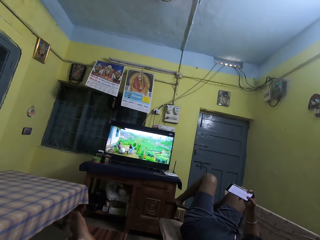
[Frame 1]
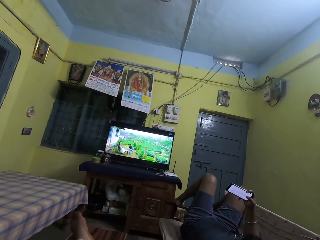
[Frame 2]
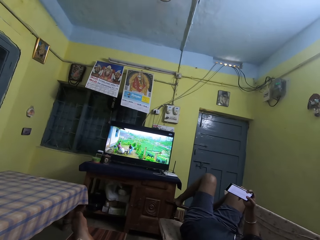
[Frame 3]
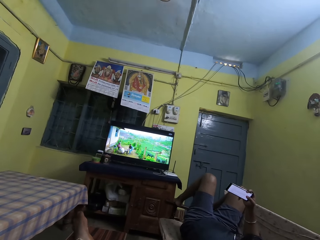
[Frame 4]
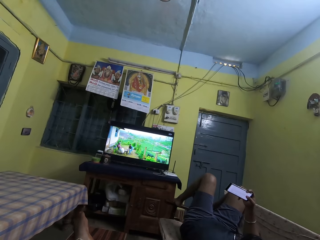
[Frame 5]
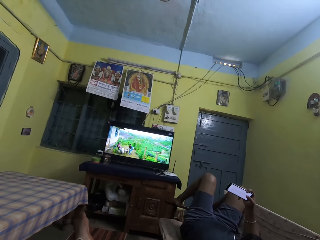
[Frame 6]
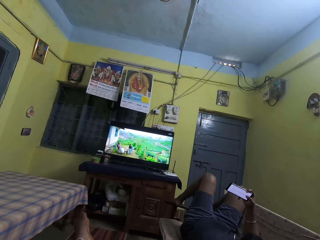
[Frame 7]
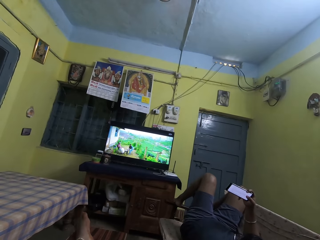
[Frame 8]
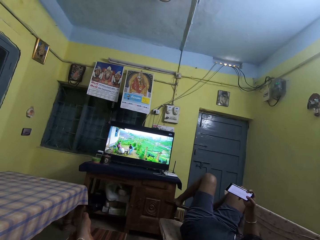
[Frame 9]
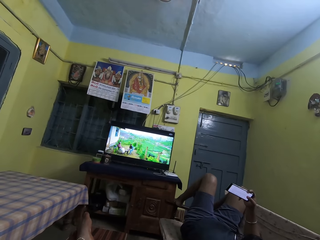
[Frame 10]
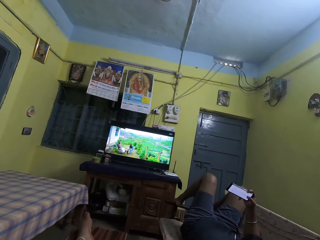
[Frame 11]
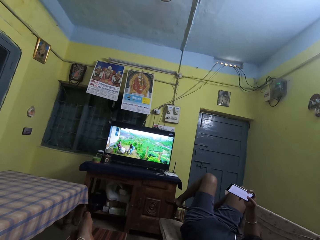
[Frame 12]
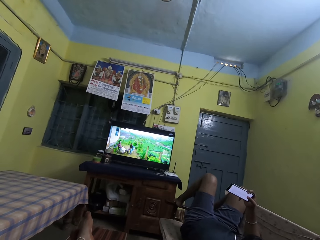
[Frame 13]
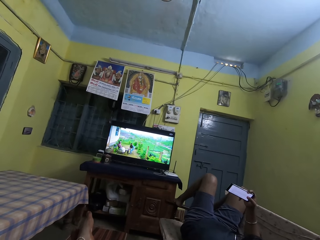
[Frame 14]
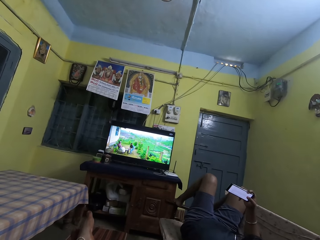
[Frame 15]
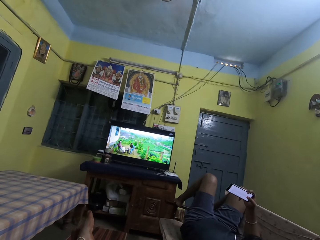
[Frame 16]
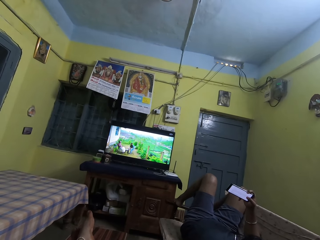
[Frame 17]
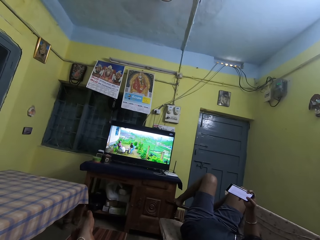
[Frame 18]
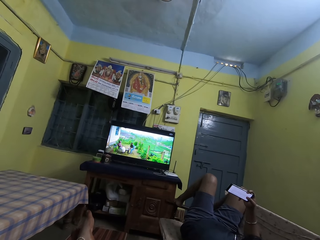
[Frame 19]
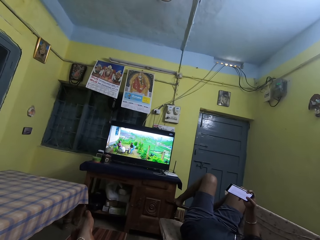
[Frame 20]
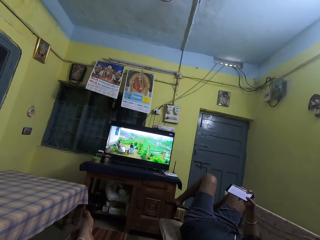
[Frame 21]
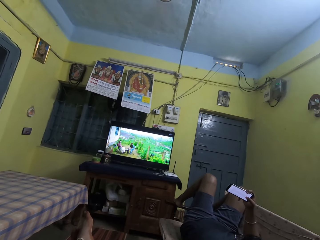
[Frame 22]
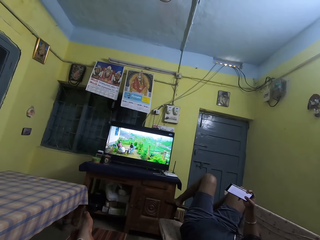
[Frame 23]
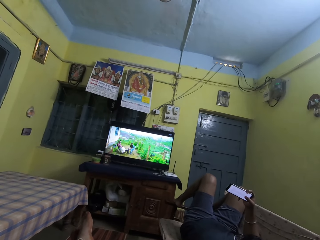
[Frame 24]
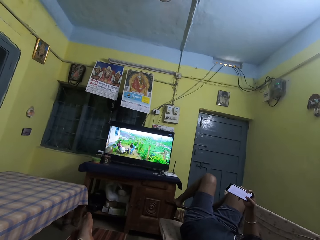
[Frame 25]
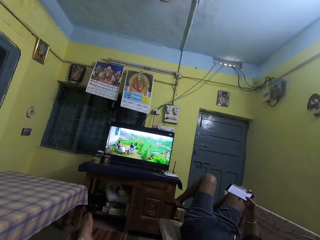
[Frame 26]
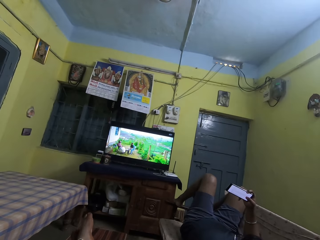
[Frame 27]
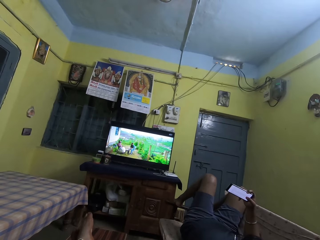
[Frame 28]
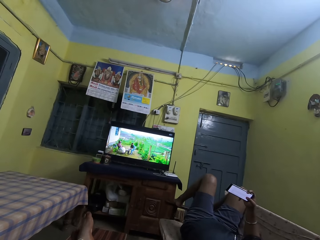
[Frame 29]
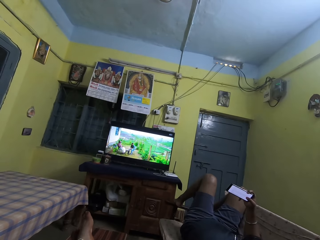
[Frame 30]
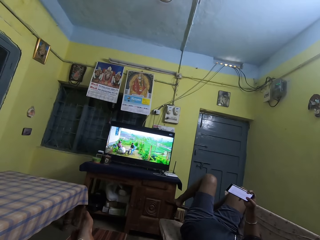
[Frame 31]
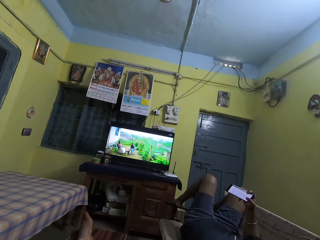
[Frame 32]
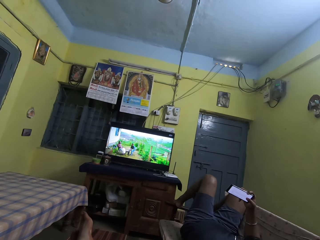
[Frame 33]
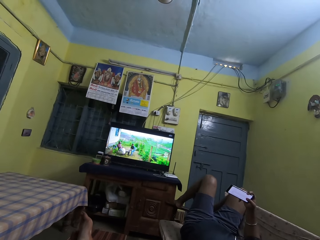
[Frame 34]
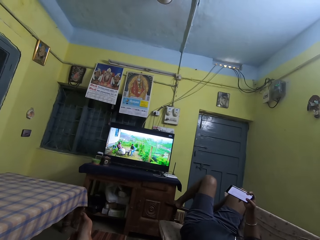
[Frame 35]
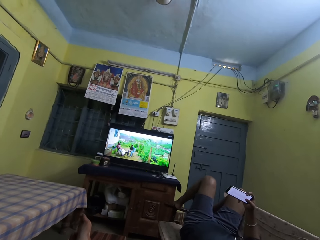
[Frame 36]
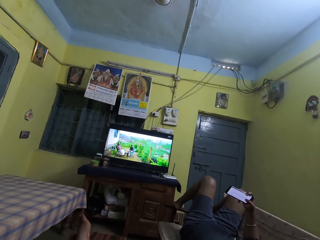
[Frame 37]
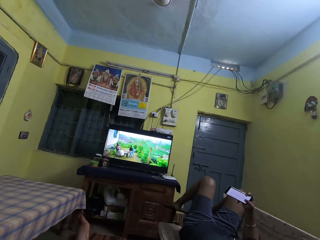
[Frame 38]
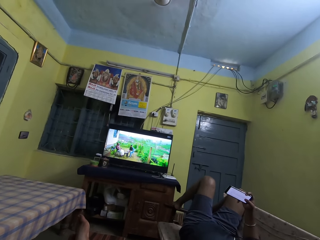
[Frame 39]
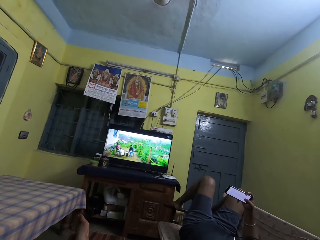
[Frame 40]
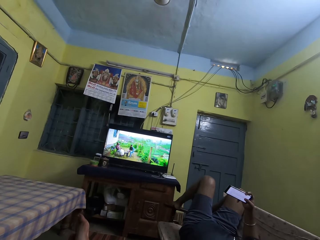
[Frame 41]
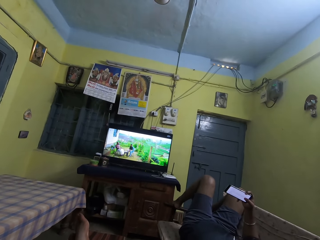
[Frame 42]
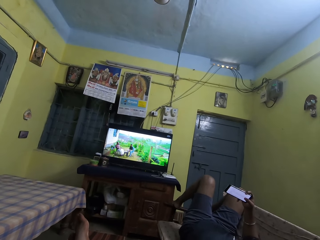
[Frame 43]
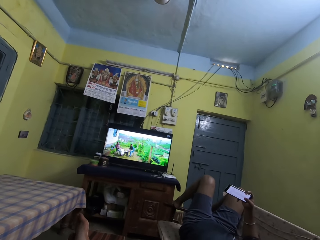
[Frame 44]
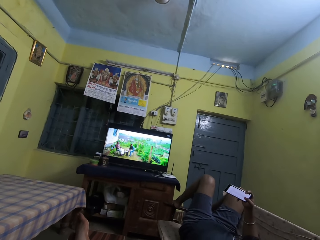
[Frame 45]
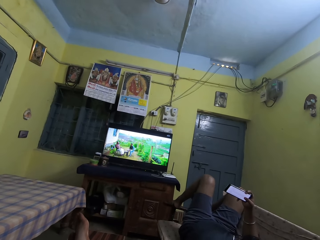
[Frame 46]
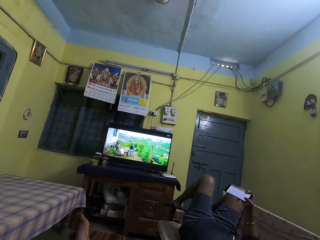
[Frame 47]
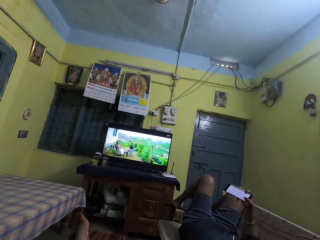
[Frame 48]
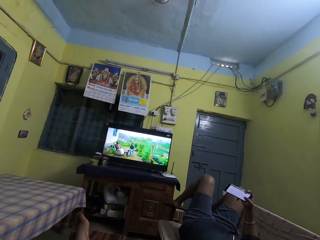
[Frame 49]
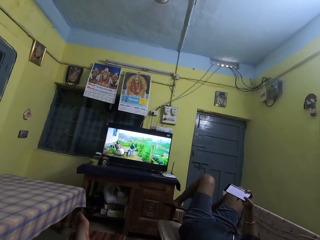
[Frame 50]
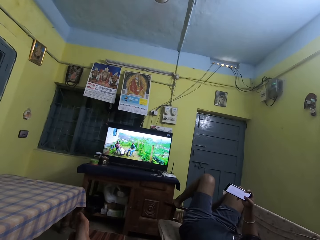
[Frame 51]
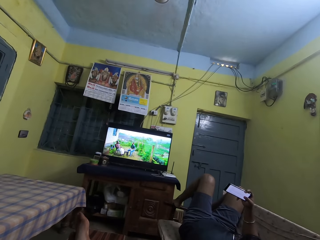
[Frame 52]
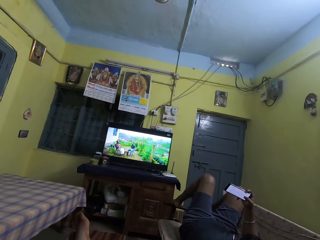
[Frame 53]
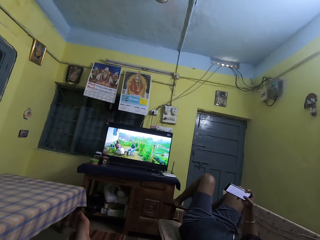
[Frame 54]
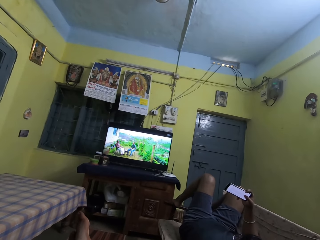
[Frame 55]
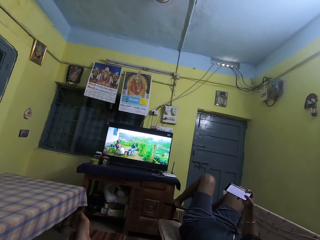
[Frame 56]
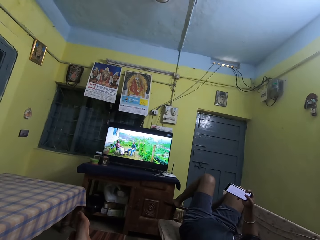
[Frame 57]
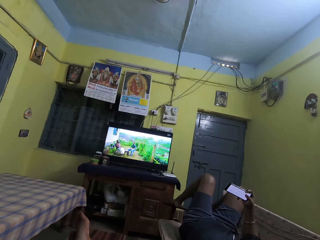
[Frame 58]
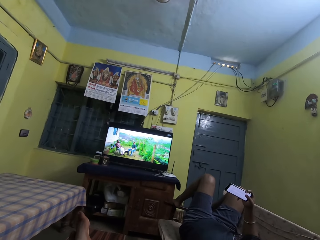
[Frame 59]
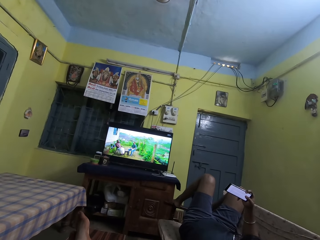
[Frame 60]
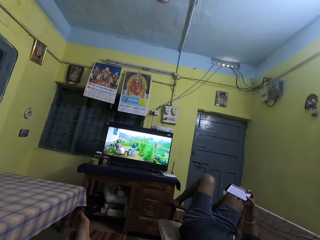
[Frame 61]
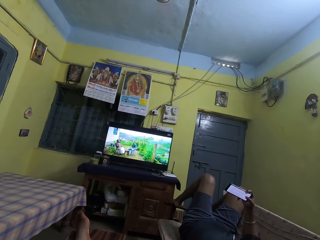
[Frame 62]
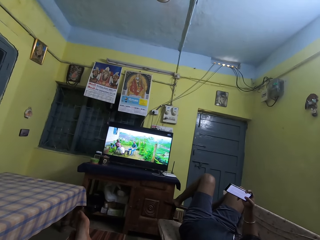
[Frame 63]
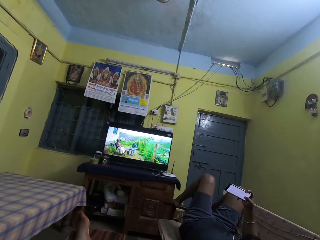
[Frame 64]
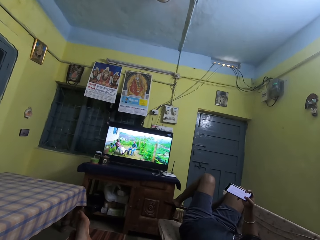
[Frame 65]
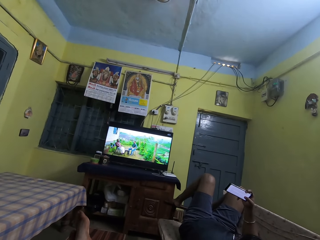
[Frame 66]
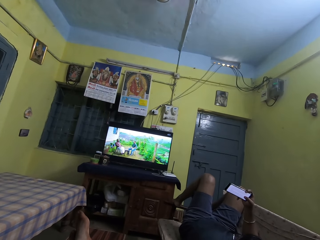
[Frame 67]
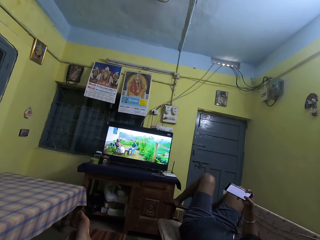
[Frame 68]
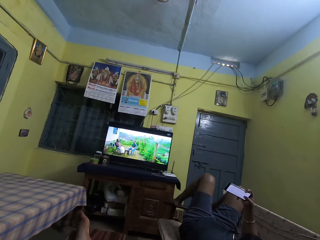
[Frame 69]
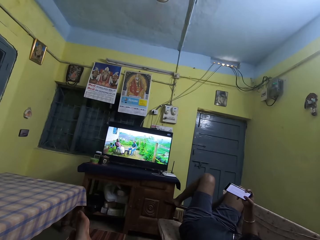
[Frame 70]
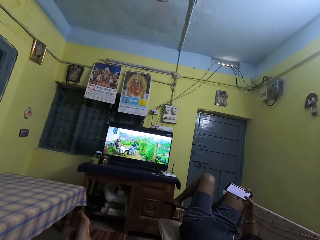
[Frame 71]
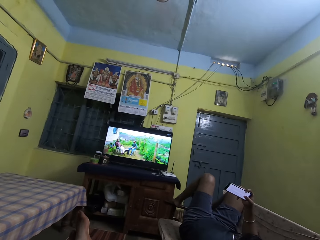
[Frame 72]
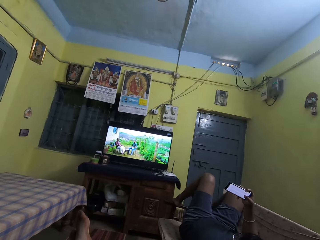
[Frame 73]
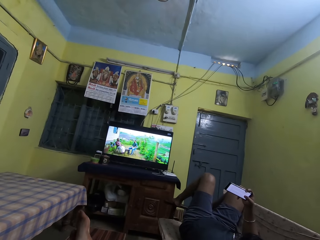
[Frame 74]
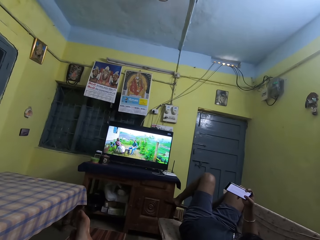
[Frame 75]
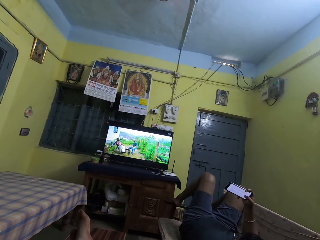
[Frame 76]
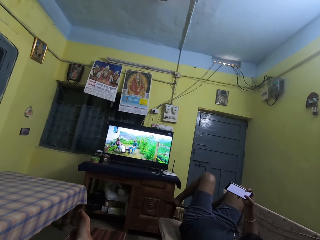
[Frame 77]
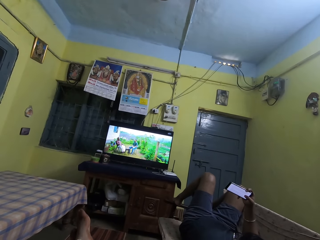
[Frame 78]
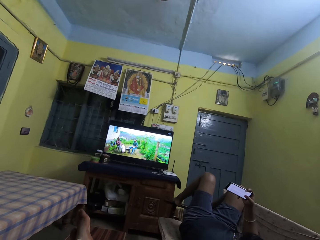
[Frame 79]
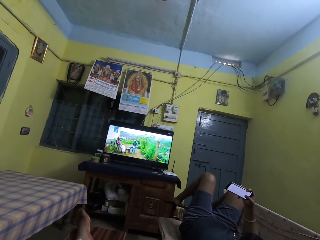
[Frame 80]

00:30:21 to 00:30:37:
The man taps the phone screen with his right thumb and scrolls through the screen of the phone with his right thumb.

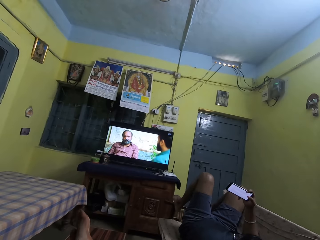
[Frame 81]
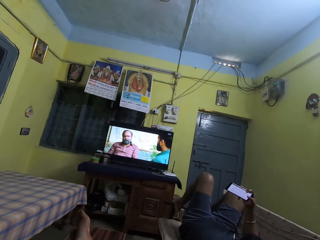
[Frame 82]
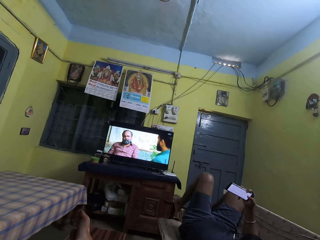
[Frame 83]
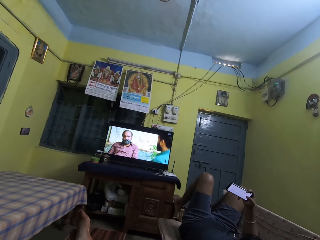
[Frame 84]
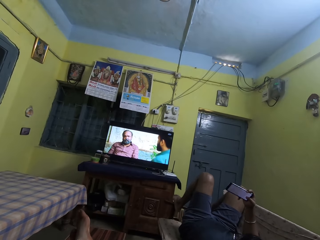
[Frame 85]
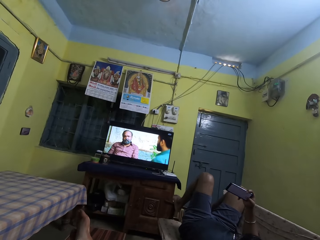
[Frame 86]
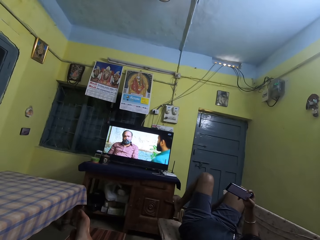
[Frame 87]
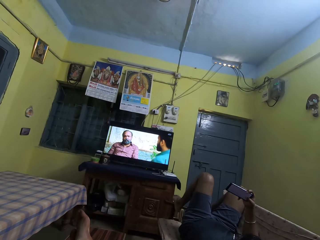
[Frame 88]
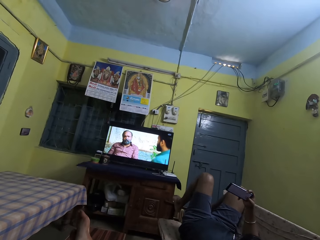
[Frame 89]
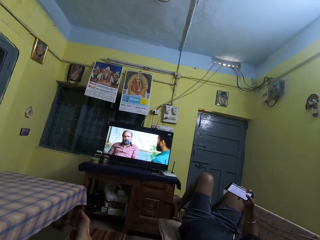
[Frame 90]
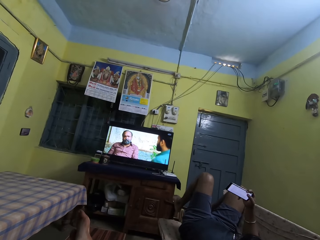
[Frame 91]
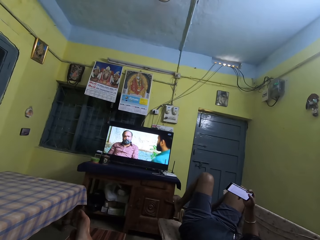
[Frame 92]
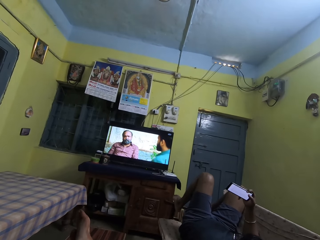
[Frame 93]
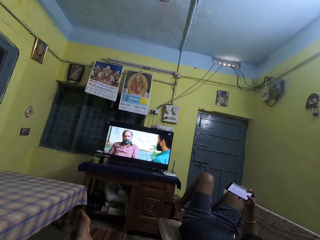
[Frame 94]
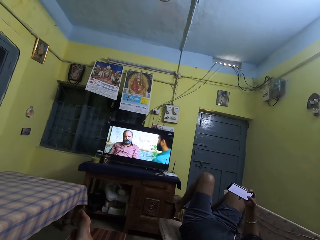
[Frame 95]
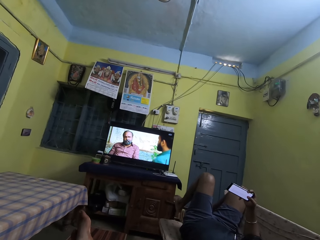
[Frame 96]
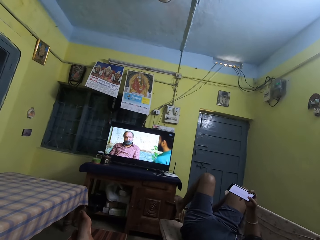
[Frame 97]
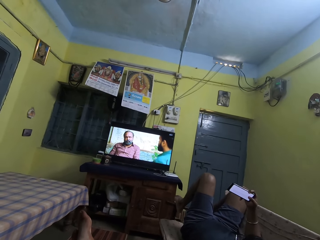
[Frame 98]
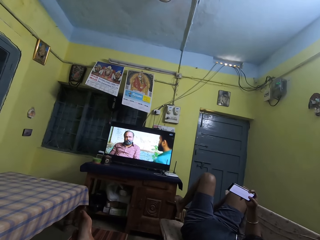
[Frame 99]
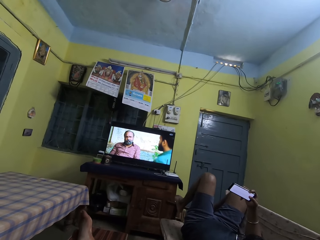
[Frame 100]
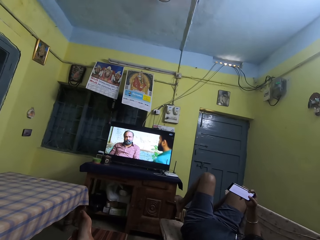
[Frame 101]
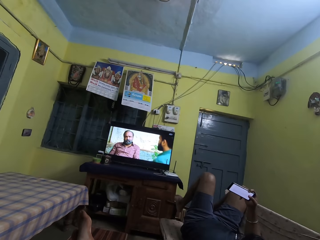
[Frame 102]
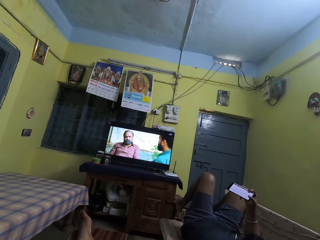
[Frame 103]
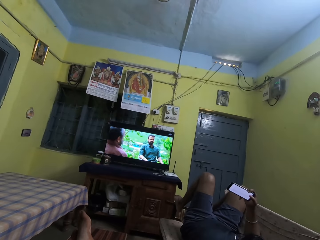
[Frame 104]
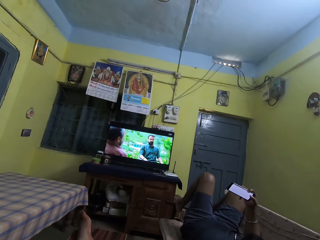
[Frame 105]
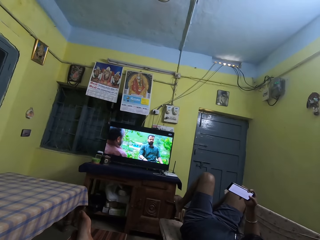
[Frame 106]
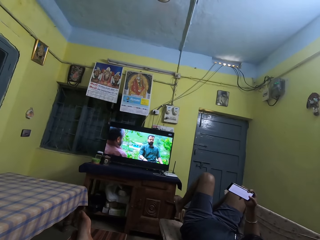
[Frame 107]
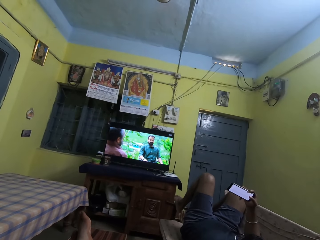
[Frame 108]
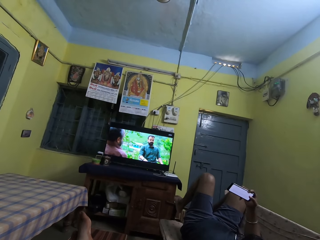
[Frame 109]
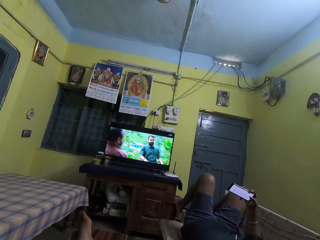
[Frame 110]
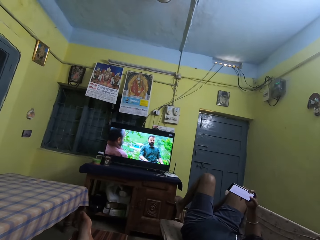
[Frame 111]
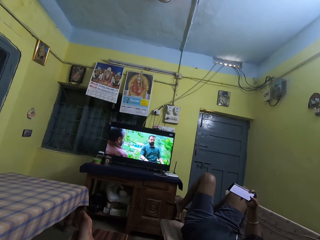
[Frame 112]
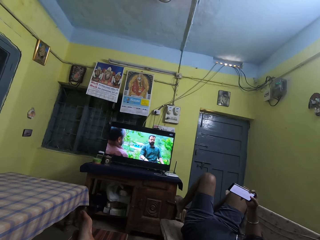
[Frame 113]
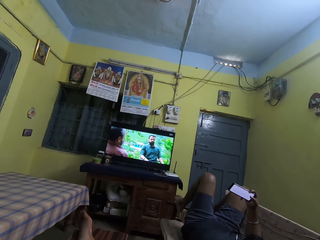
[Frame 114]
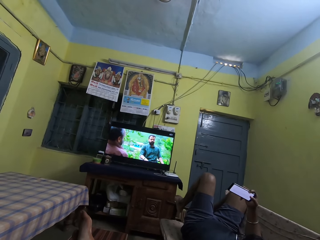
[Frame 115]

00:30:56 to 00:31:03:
The man scrolls through the screen of the phone with his right thumb.
